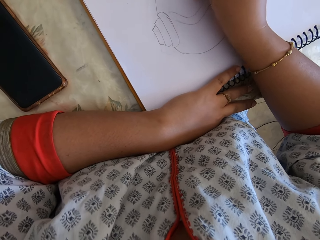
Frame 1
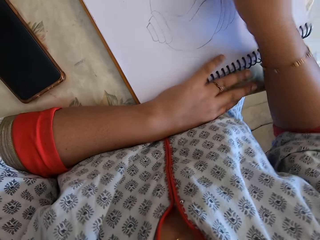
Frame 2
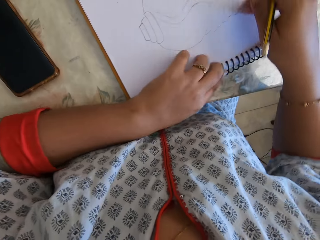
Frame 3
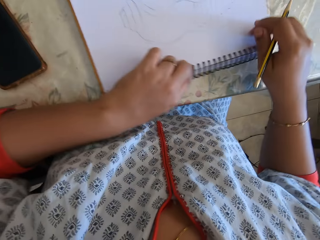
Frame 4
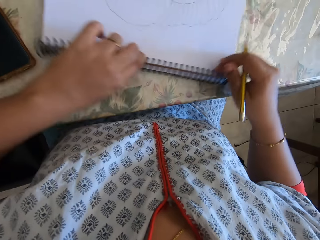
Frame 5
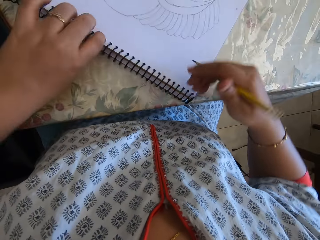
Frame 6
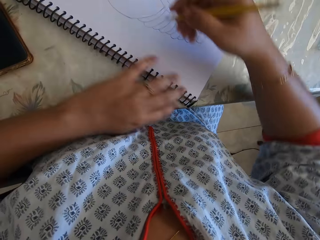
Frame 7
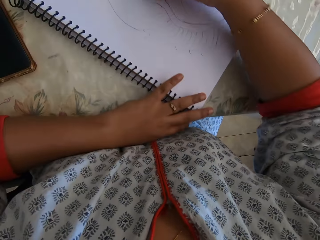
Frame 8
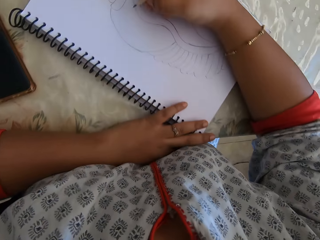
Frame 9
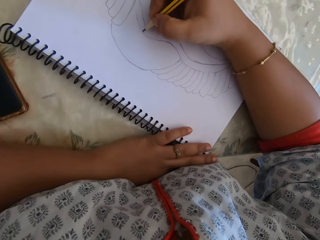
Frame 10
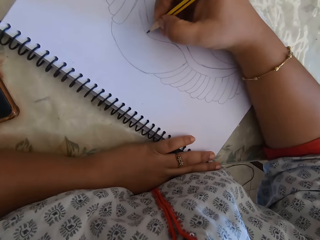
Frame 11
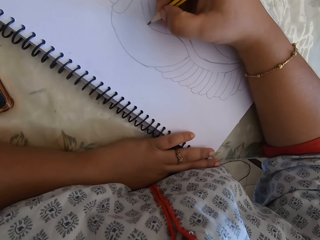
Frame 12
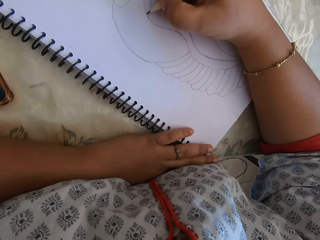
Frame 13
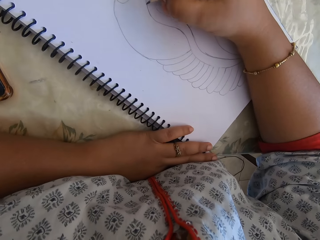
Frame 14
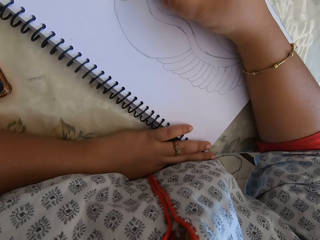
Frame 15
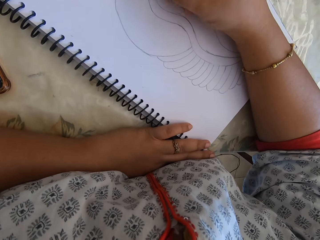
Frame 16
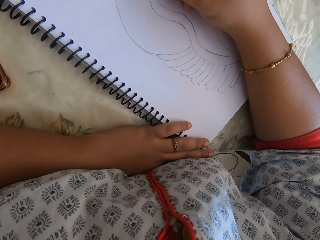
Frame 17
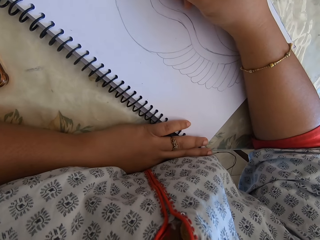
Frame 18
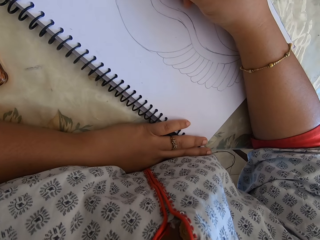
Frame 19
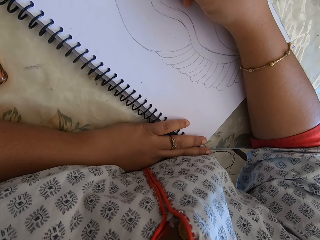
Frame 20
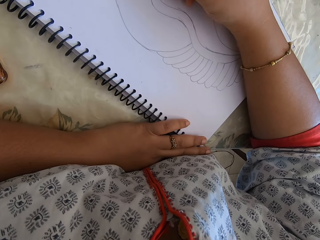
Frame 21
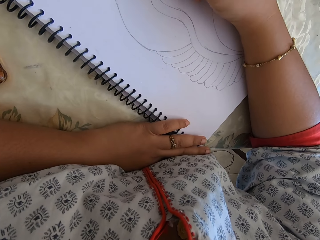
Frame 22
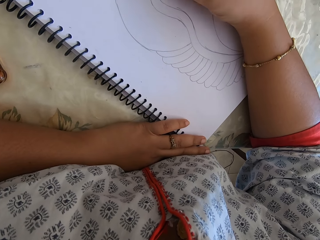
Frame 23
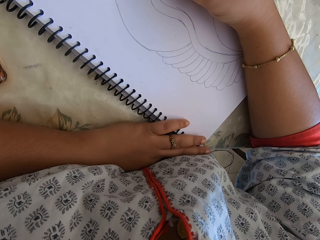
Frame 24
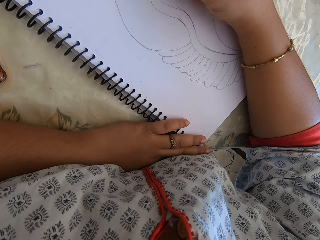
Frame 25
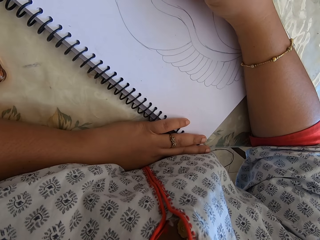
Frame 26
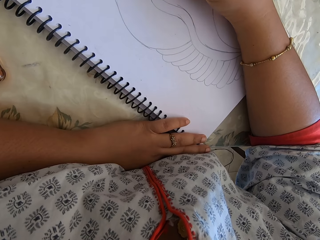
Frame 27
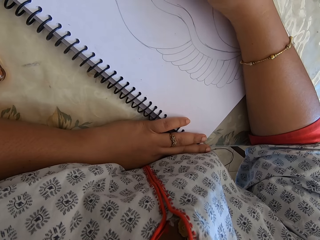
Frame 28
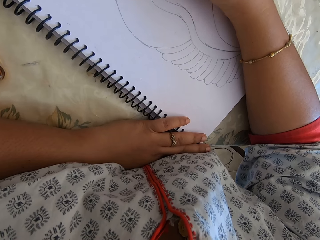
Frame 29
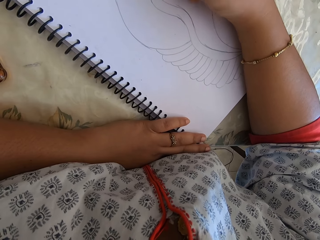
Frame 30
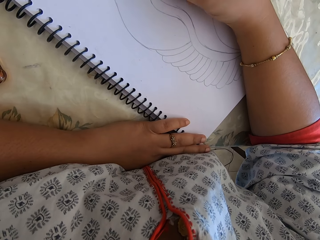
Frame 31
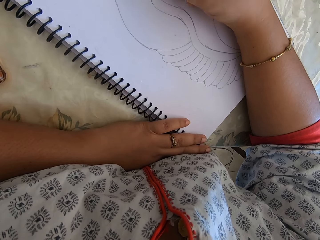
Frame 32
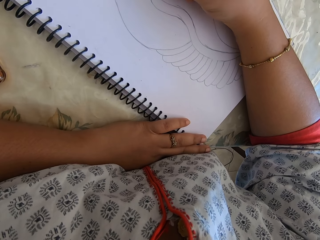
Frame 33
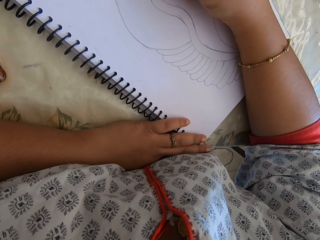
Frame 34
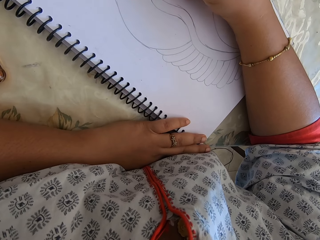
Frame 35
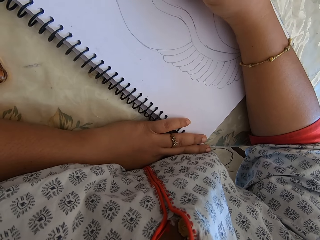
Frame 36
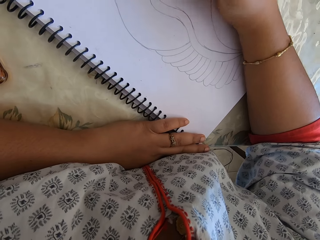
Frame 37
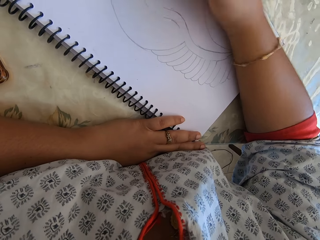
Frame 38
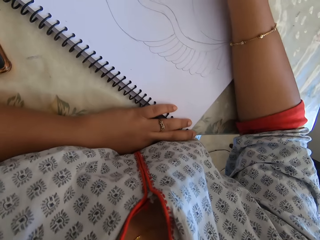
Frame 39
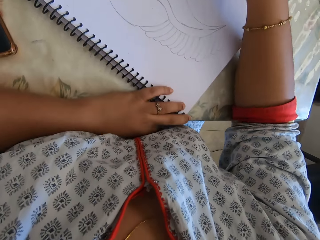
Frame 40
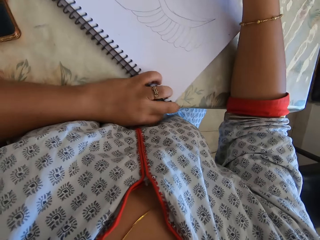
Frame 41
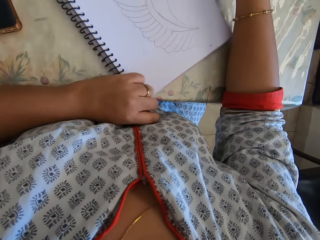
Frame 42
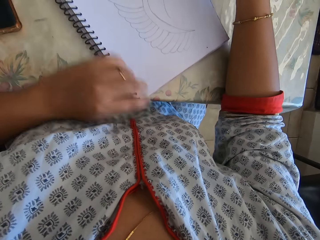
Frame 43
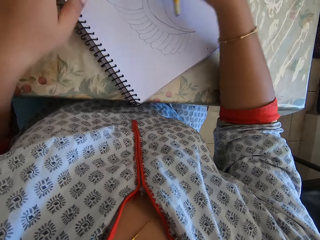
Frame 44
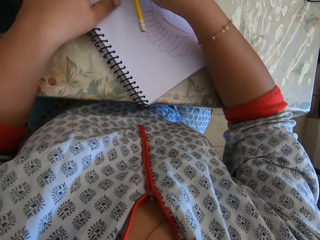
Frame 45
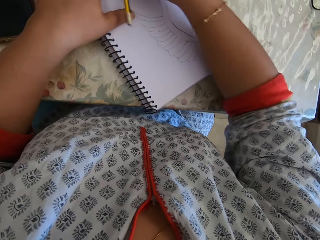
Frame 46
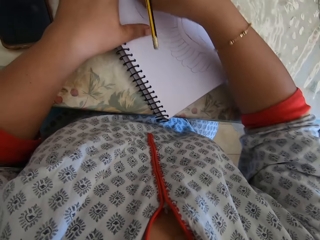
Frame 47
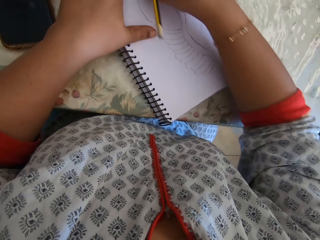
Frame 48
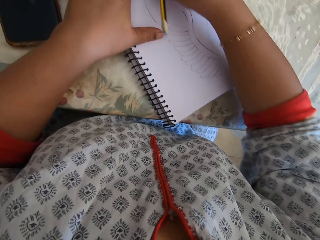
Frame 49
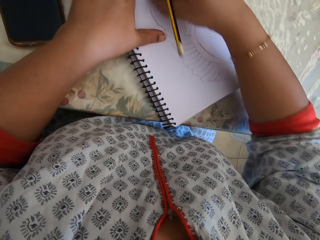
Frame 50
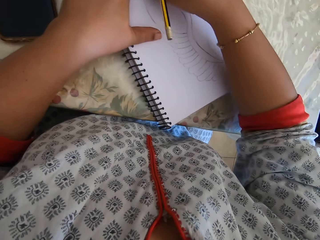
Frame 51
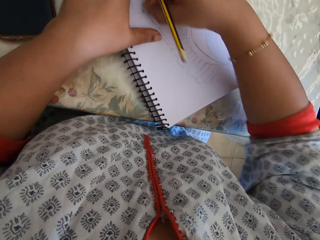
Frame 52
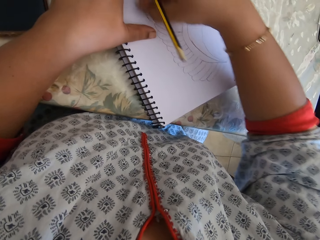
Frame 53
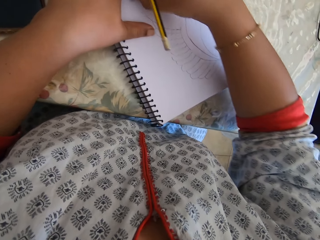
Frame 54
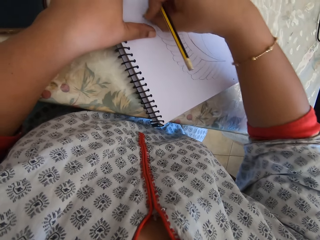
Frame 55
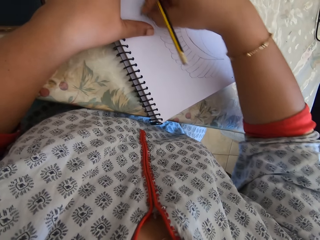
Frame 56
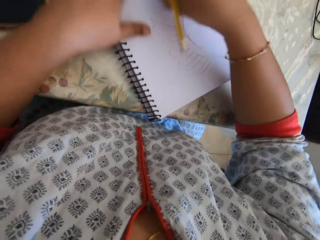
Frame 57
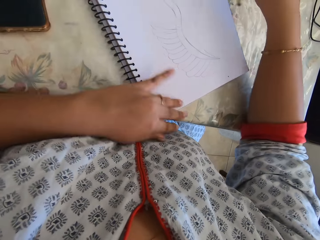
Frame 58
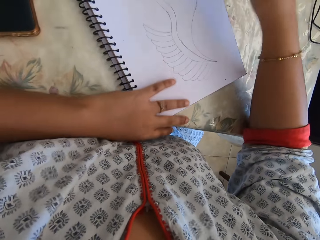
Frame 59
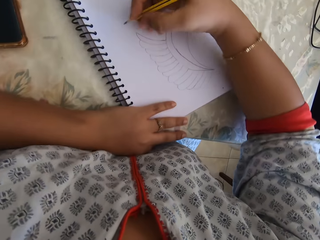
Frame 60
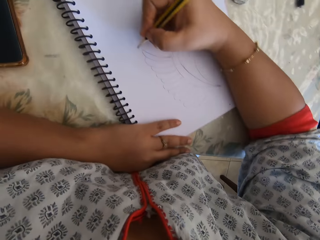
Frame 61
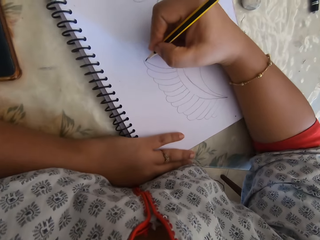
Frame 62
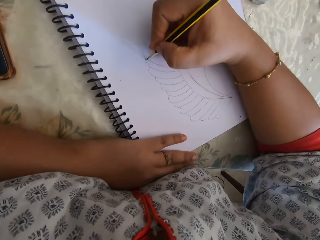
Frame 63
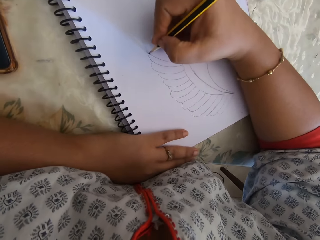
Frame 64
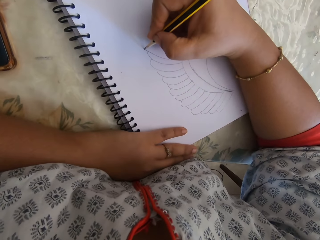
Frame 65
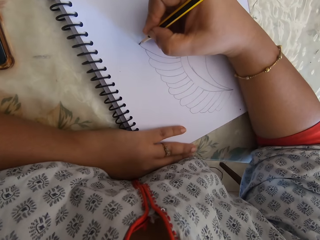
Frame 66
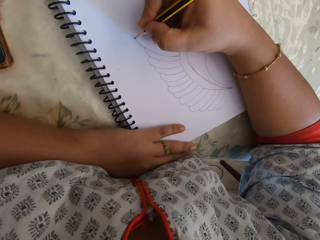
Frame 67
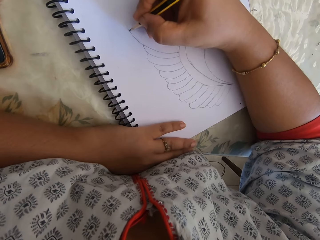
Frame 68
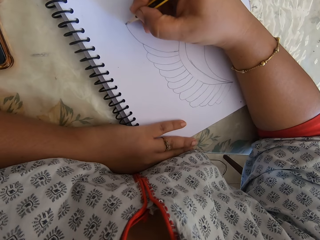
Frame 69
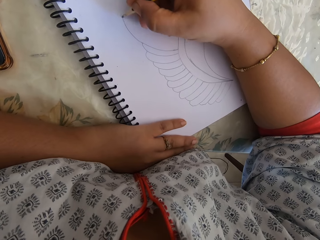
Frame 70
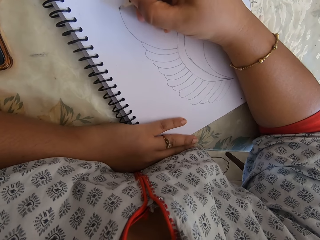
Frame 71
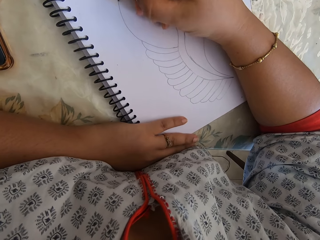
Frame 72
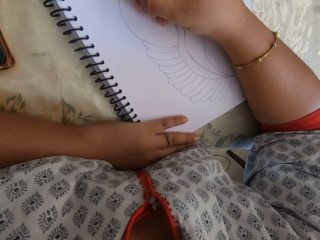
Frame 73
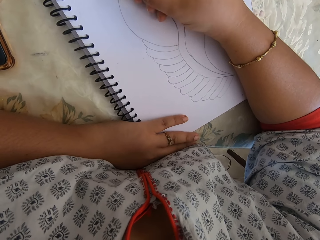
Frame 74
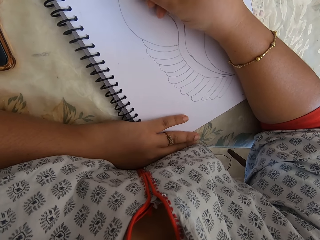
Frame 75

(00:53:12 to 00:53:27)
The camera wearer rotates the notebook. They draw on the notebook. They rotate the notebook. They erase some part of the drawing. They draw on the notebook.

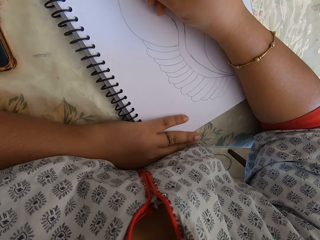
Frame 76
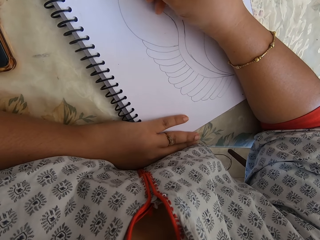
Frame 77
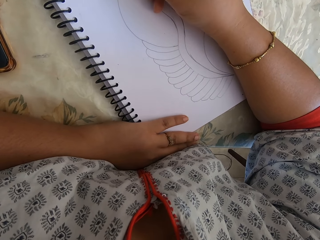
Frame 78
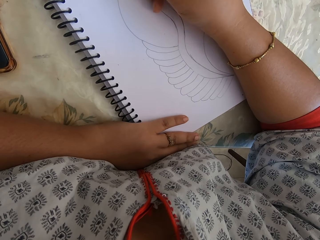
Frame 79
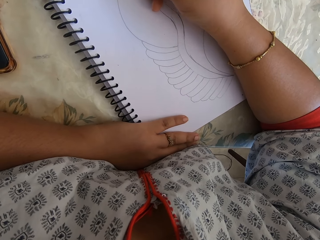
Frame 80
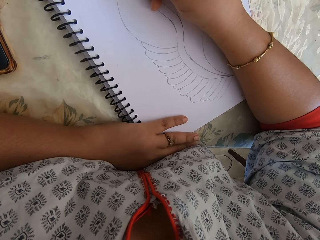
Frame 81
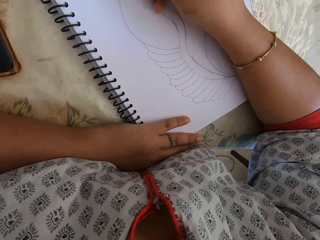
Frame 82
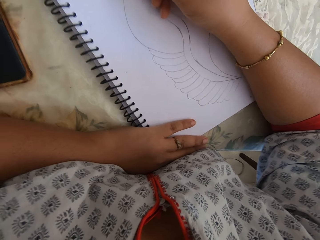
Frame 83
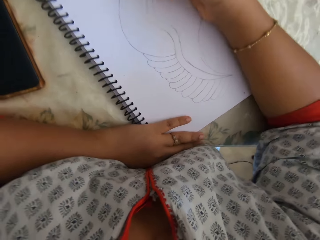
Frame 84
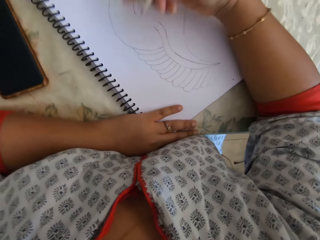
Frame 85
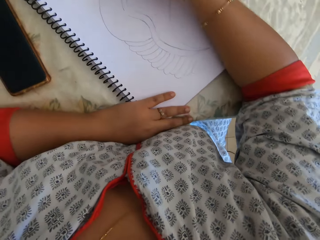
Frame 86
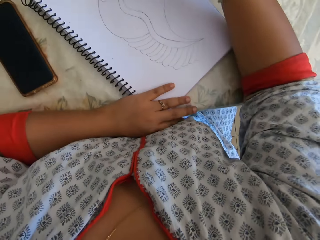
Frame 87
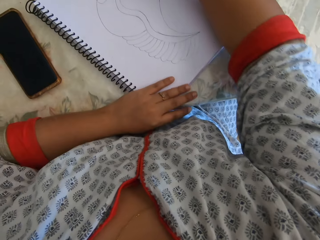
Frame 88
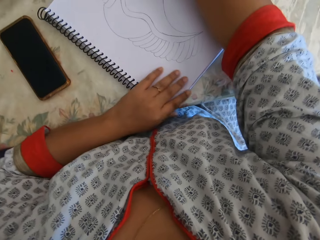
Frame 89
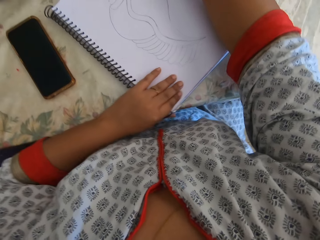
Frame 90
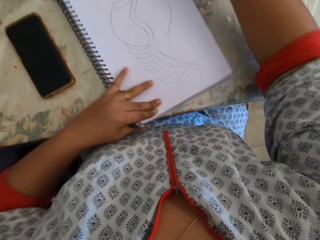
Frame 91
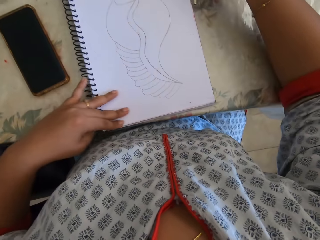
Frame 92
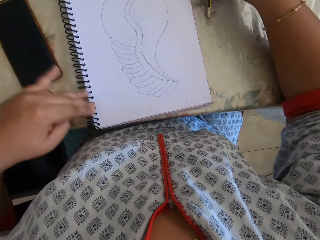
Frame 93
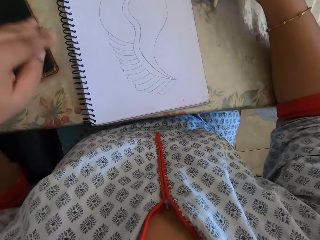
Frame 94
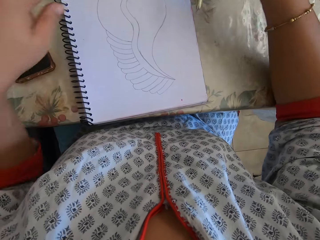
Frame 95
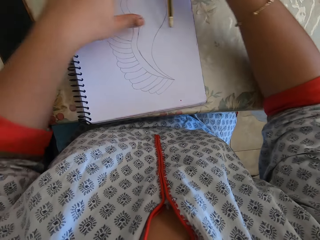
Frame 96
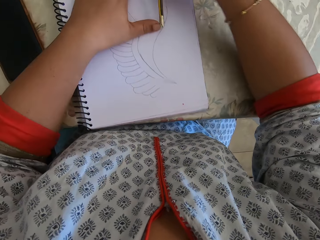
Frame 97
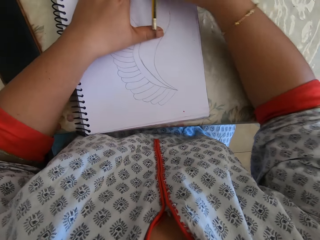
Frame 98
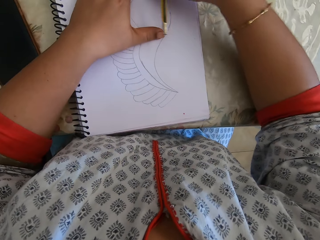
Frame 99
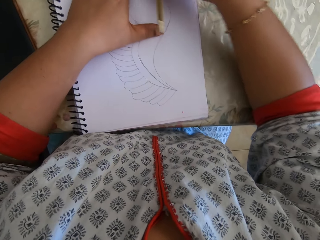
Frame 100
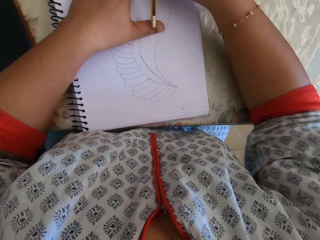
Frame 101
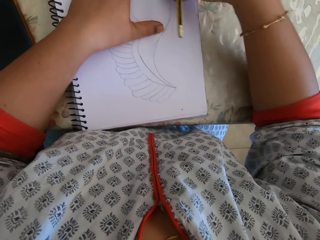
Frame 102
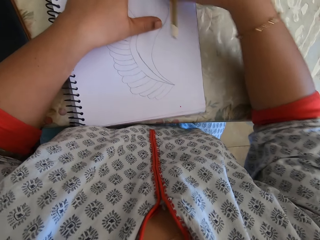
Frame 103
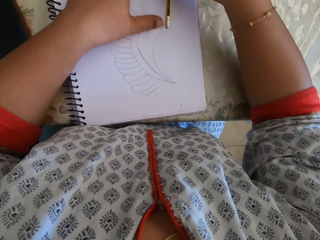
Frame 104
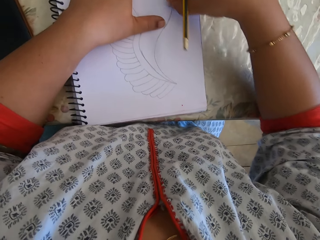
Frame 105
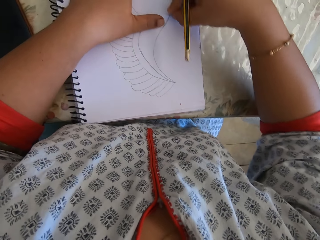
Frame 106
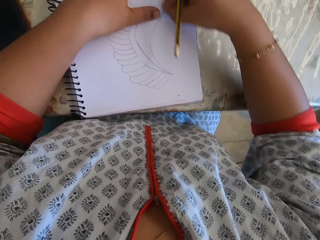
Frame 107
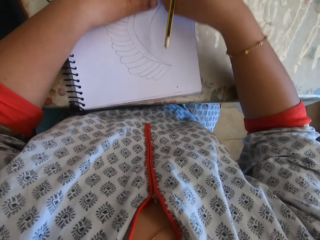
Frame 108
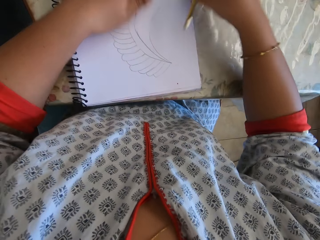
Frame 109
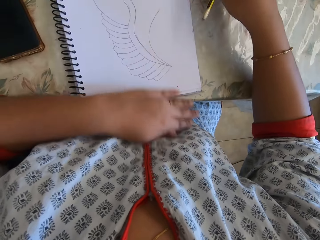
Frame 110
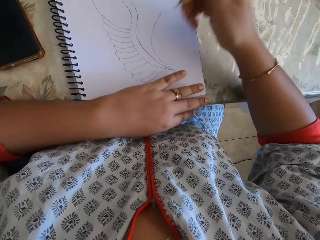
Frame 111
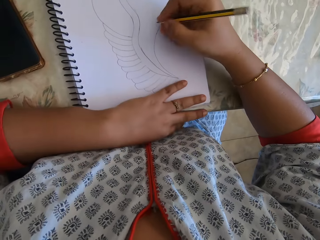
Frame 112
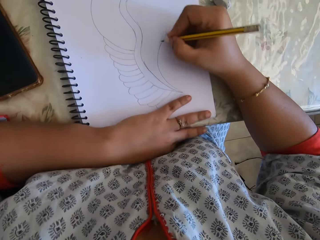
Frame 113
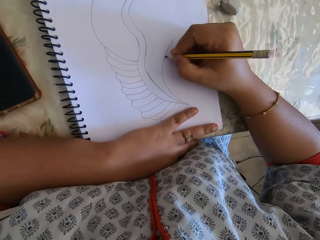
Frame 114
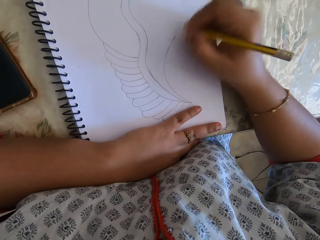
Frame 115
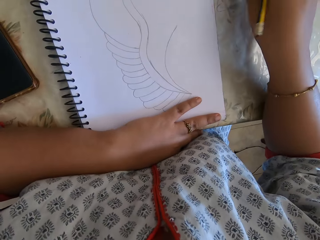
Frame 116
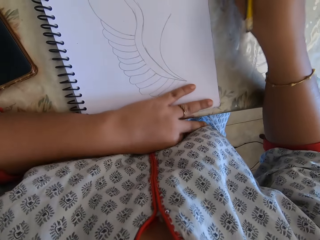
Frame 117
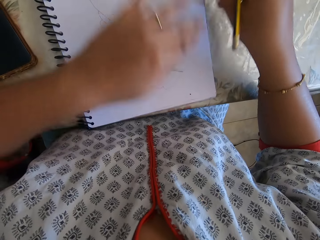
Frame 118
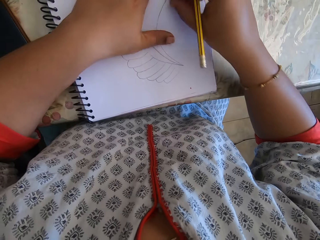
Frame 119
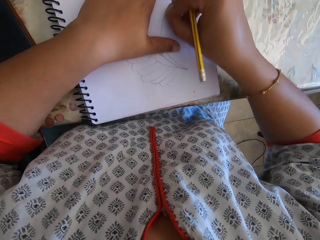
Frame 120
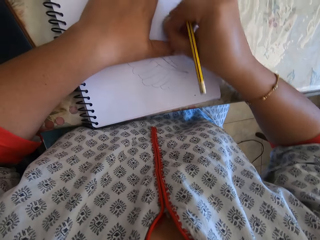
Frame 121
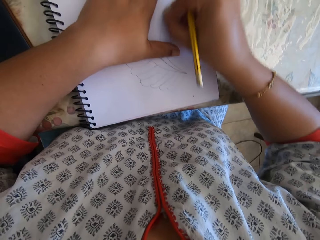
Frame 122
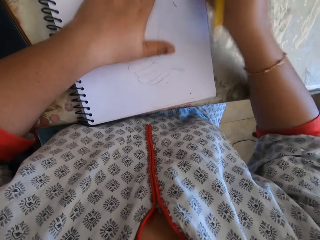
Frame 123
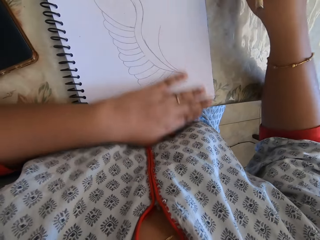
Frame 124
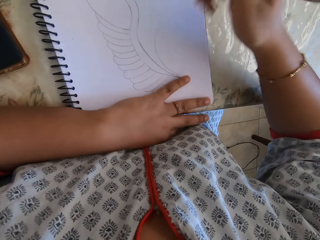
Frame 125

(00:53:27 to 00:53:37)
The camera wearer rotates the notebook. They erase some part of the drawing.
